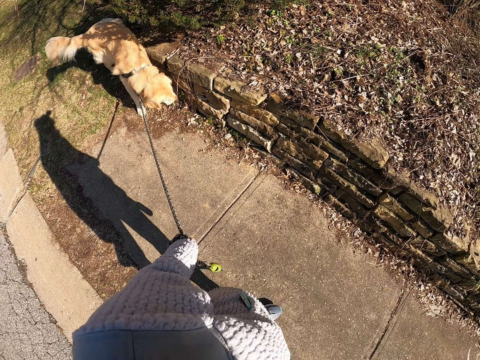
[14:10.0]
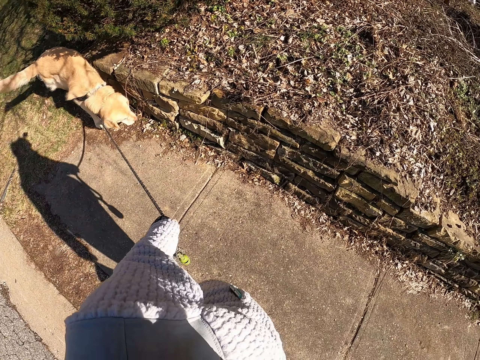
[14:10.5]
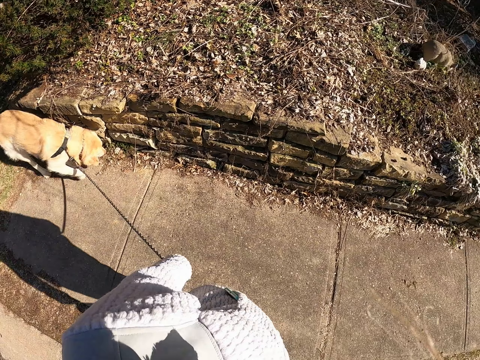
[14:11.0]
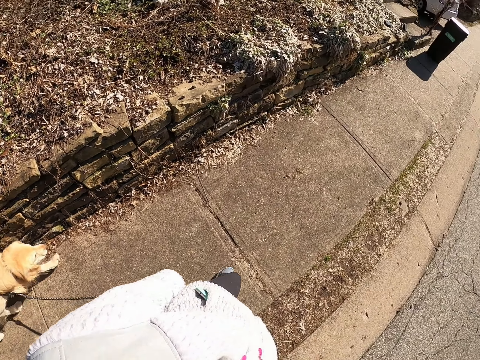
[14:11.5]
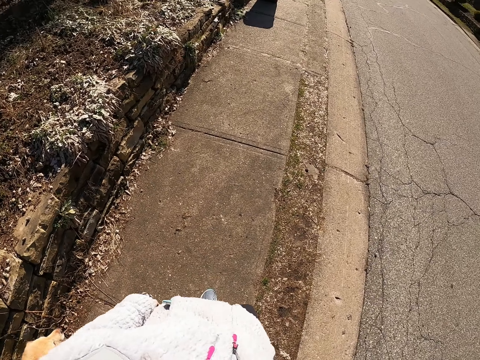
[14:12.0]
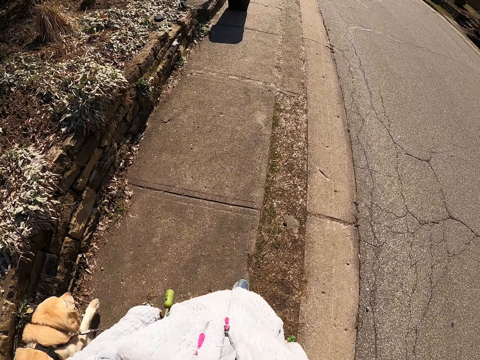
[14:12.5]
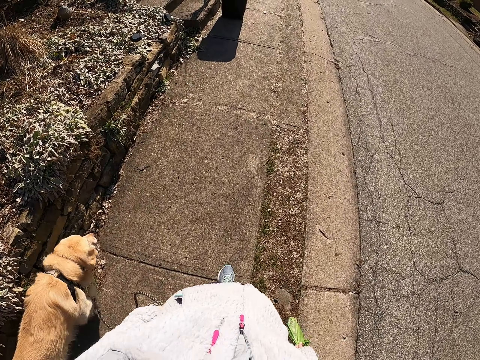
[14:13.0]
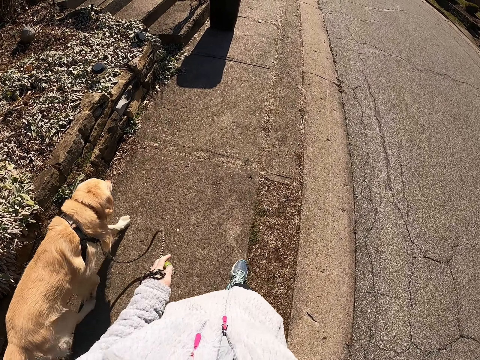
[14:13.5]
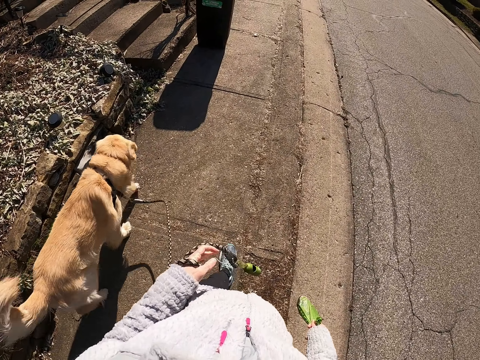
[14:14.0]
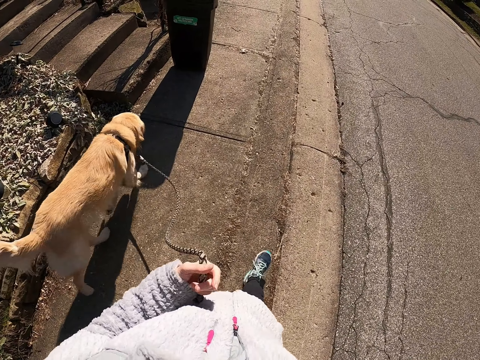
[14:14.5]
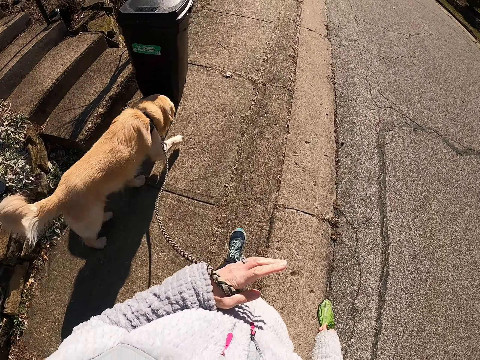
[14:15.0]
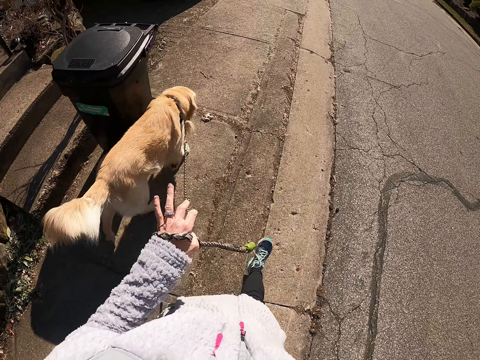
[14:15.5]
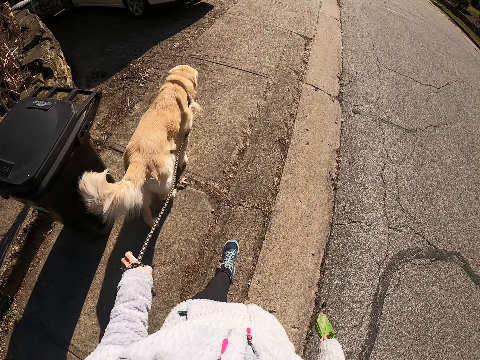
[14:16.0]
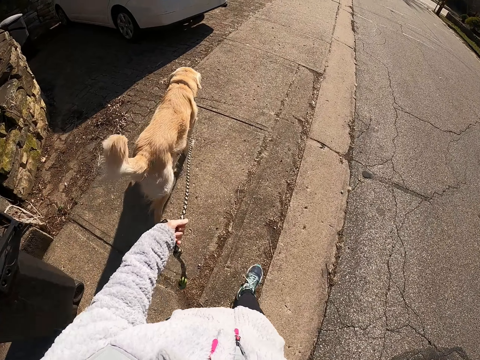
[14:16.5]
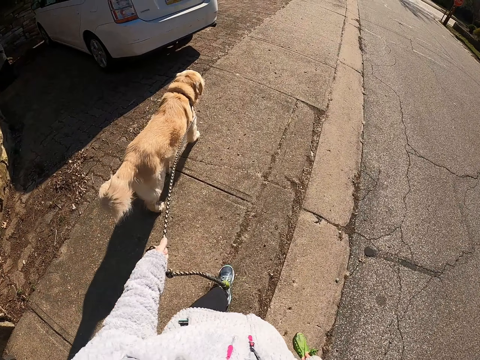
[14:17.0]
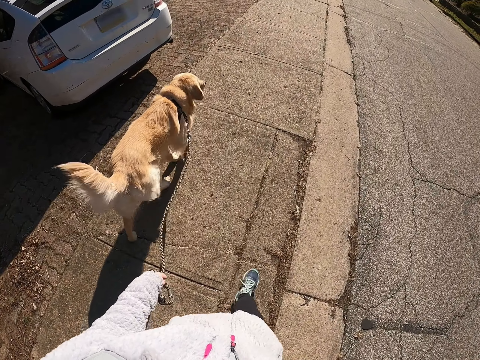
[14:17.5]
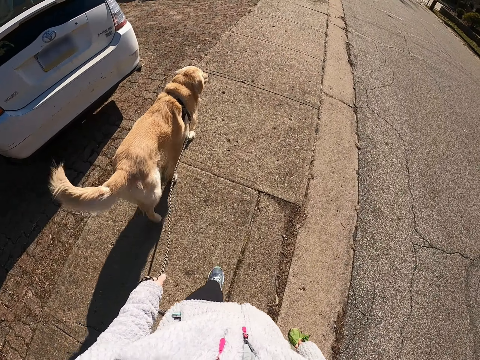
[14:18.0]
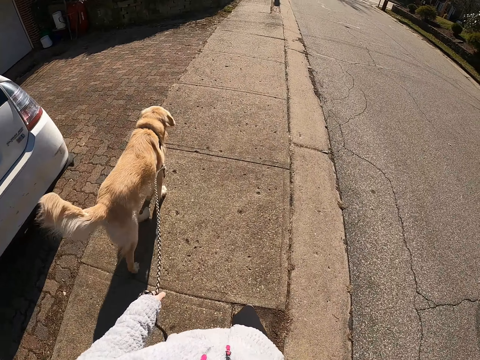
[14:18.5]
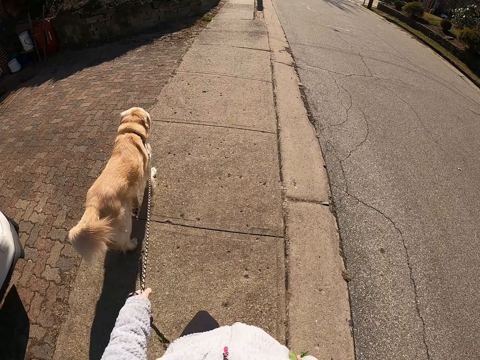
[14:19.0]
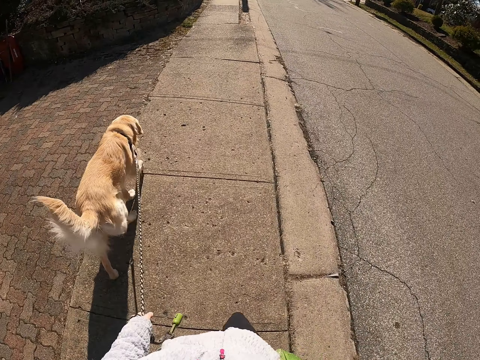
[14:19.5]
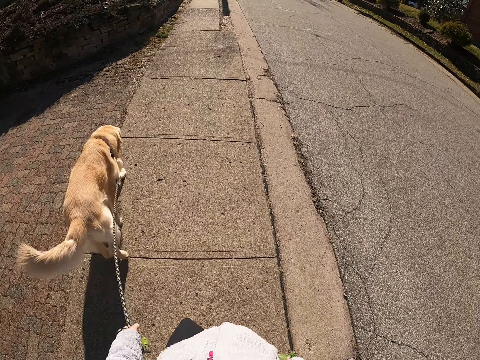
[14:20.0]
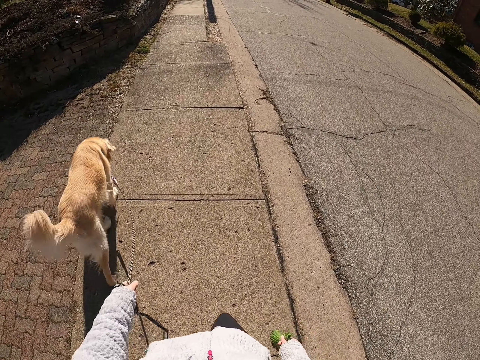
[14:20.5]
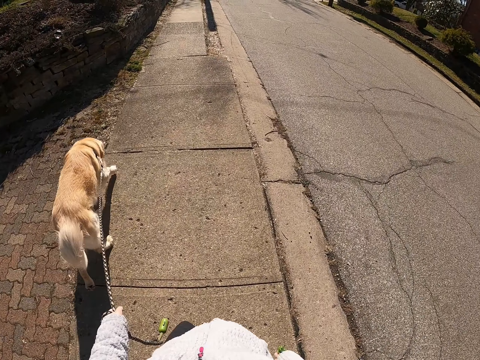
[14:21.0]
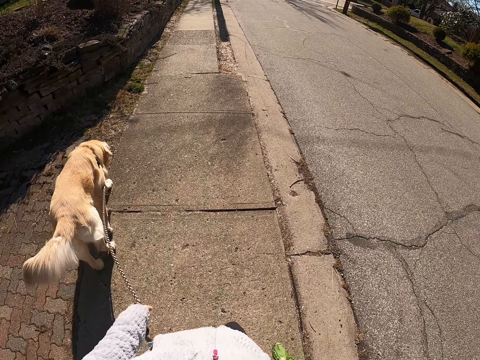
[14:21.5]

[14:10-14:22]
The camera wearer moves around. They walk on the road with the dog. They fasten the leash on the left hand. They walk along the sidewalk.

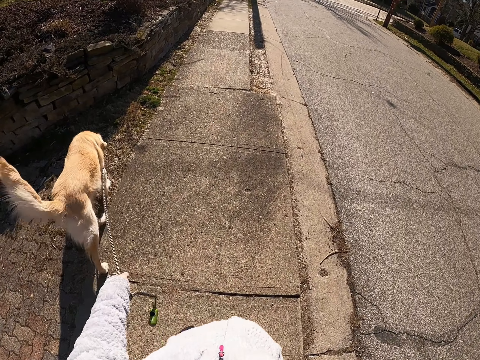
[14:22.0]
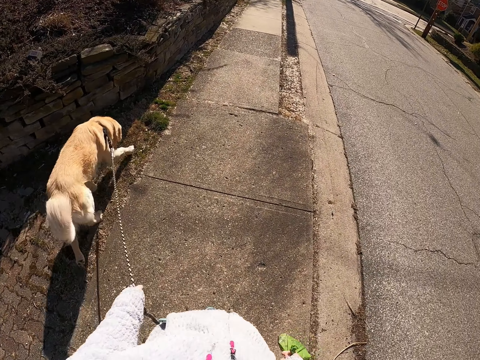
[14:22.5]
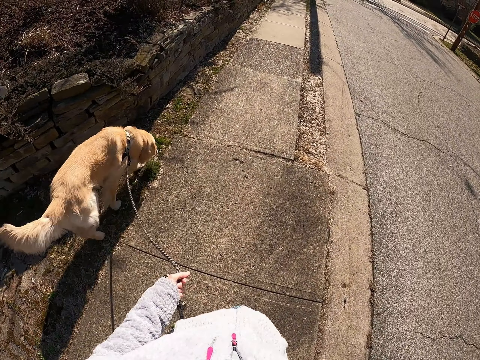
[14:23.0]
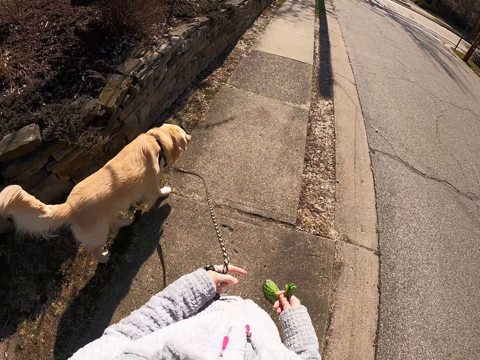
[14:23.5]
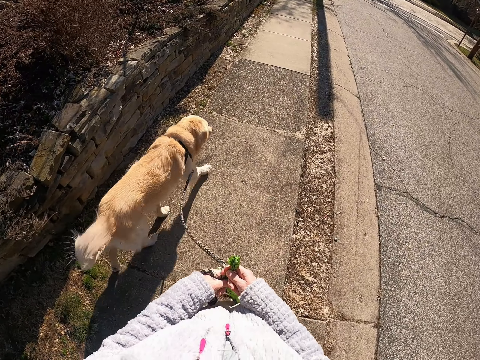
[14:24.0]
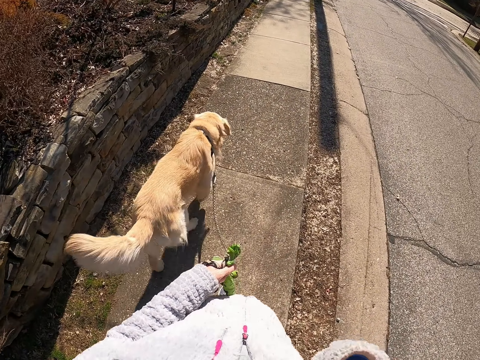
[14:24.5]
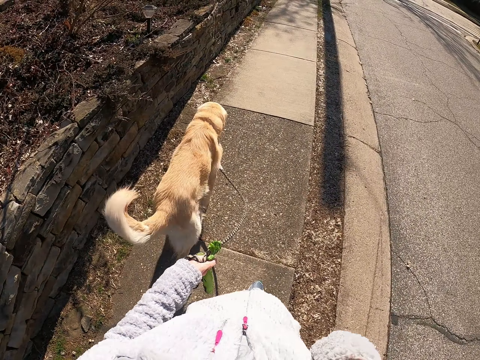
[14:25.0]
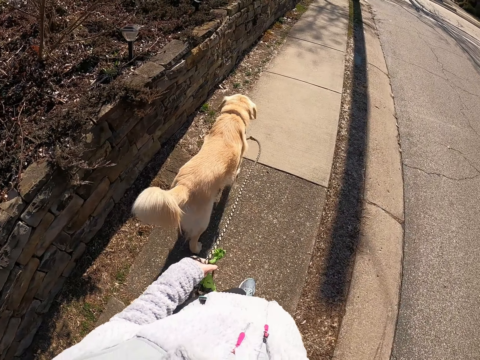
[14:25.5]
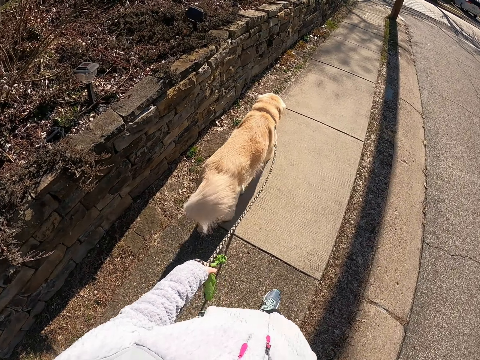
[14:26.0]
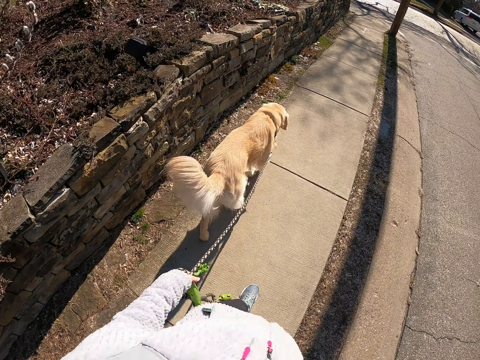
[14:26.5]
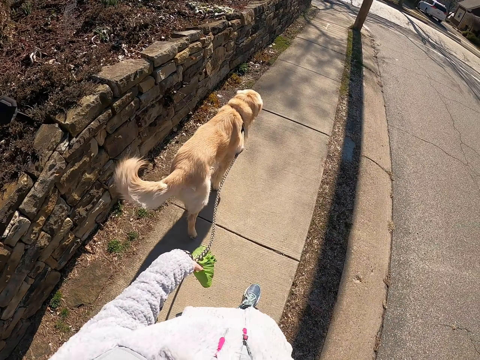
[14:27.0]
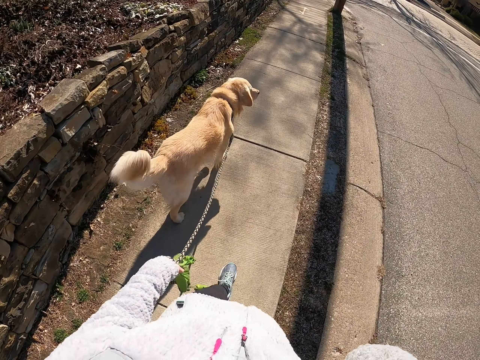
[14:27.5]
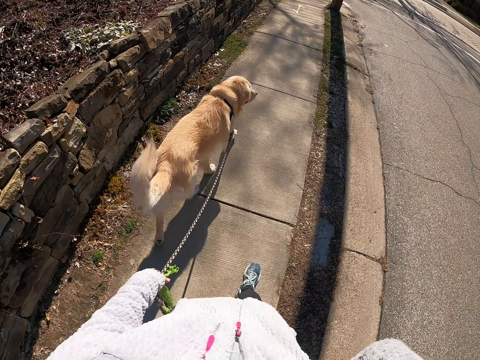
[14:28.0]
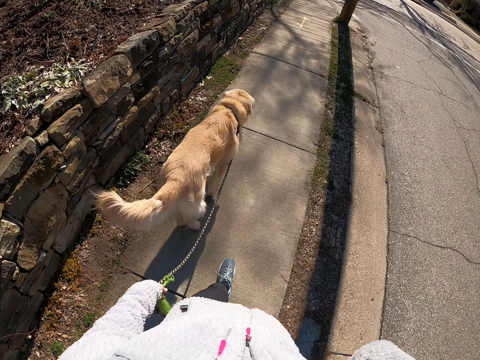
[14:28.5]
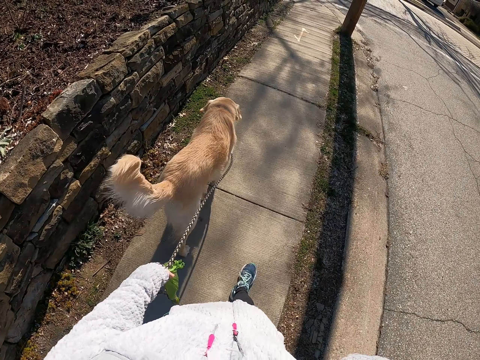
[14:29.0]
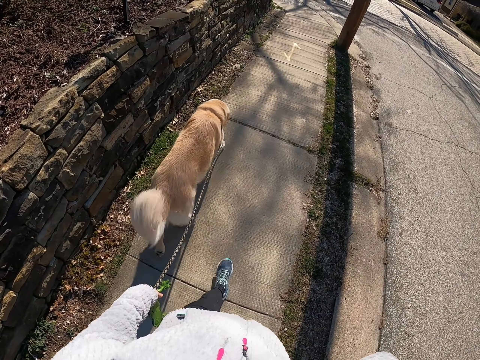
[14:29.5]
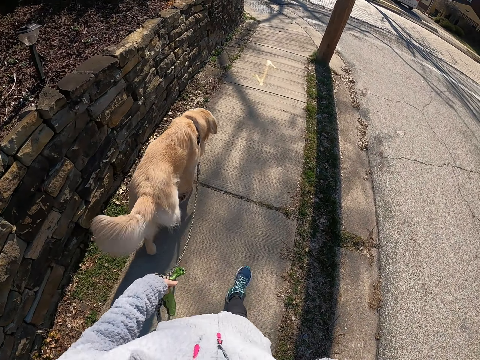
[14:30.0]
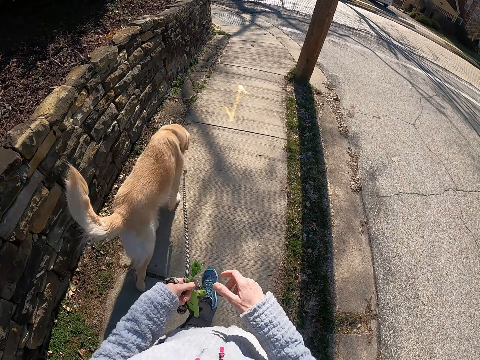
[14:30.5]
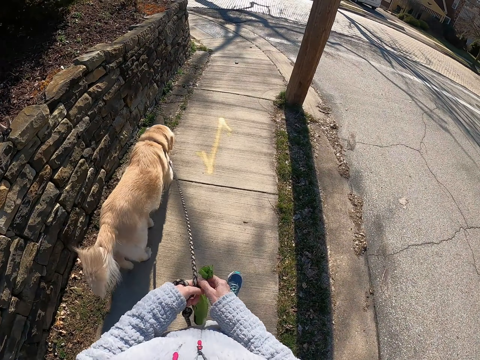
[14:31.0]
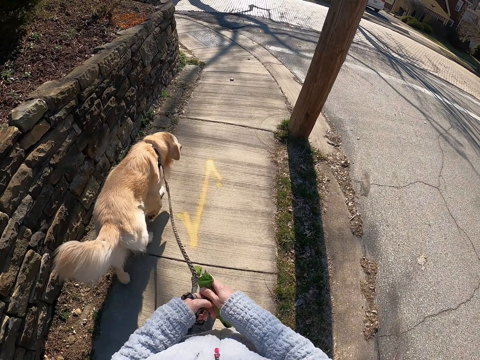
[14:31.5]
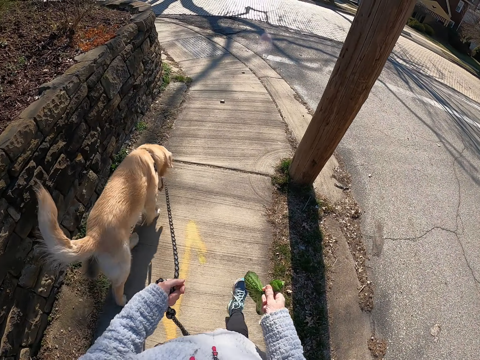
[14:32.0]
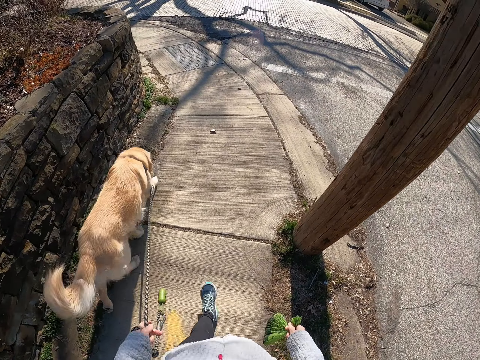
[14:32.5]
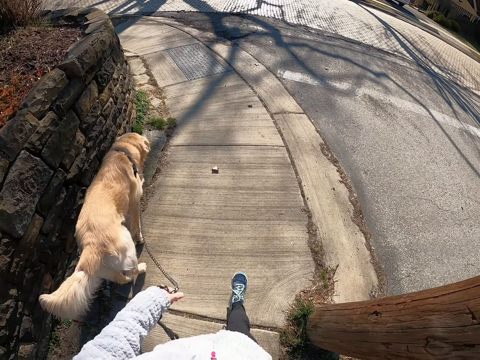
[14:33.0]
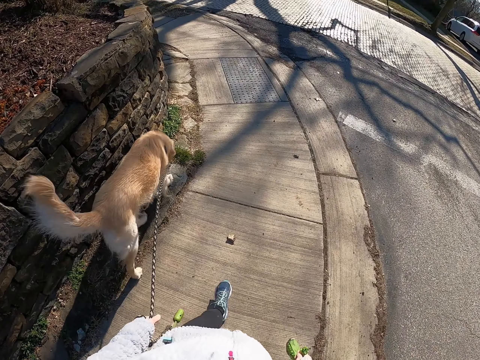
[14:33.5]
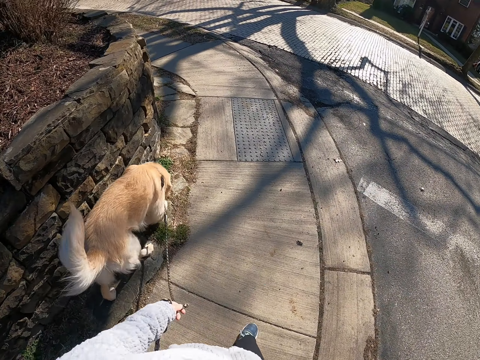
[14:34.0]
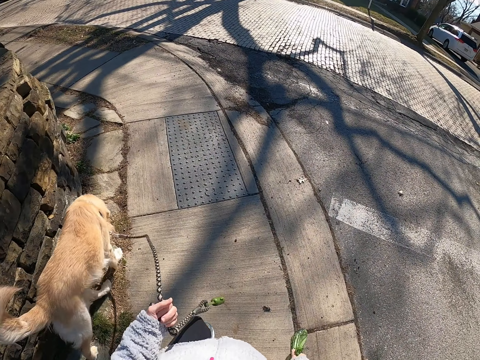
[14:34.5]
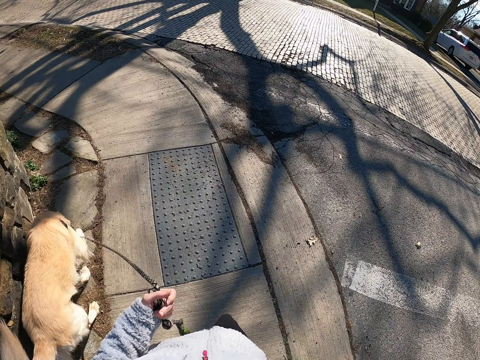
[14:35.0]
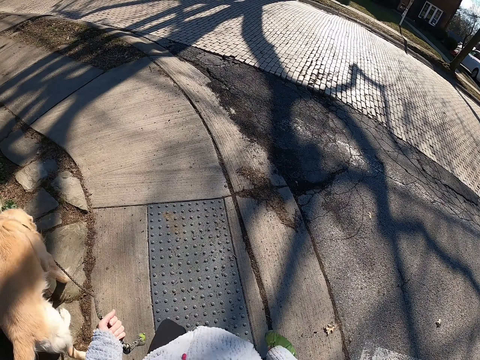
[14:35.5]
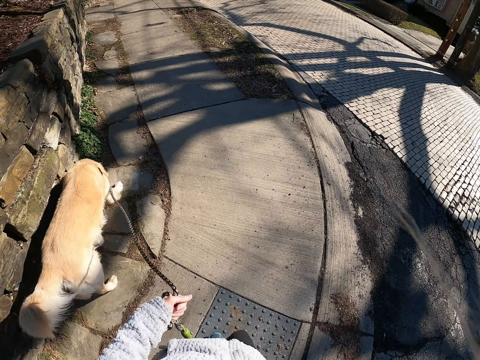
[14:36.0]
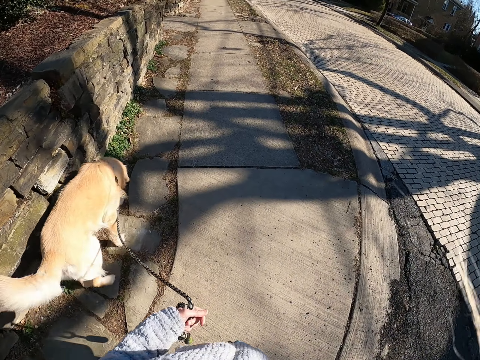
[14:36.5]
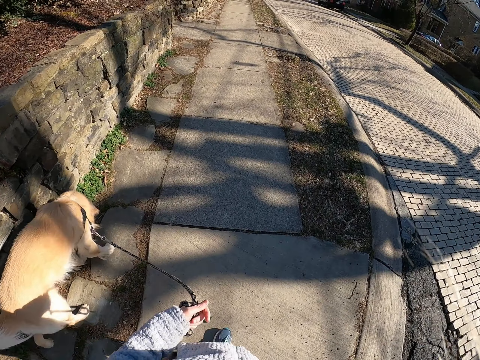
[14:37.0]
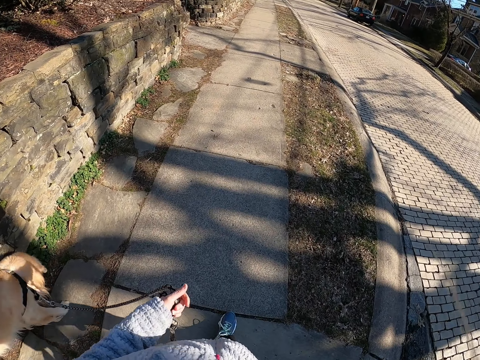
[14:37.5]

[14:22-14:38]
The camera wearer takes the bag into the left hand. They raise the right hand. They hold paper with the left hand. They walk on the road with the dog. They lower the right hand. They take the bag into the right hand. They hold the paper with the right hand. They walk on the road with the dog.
